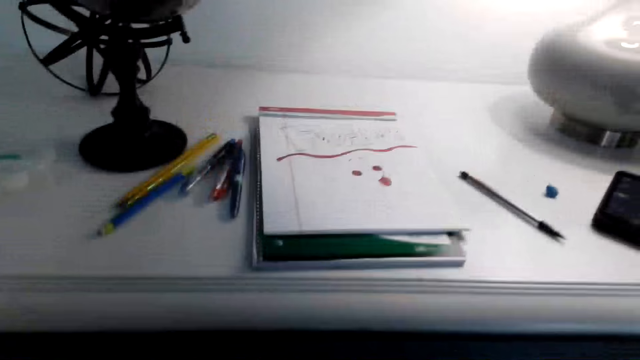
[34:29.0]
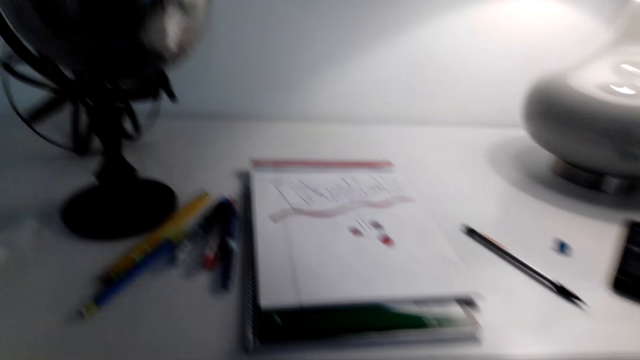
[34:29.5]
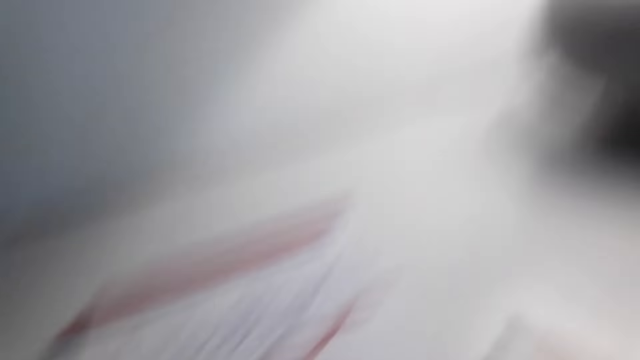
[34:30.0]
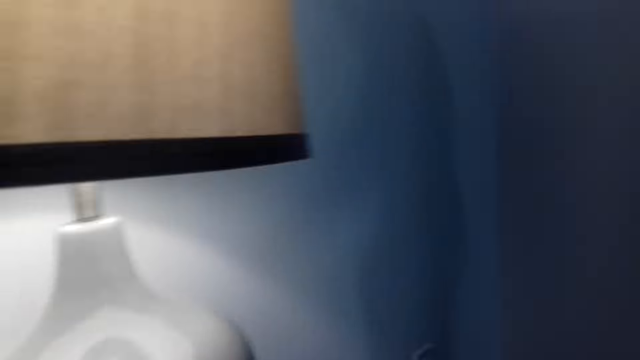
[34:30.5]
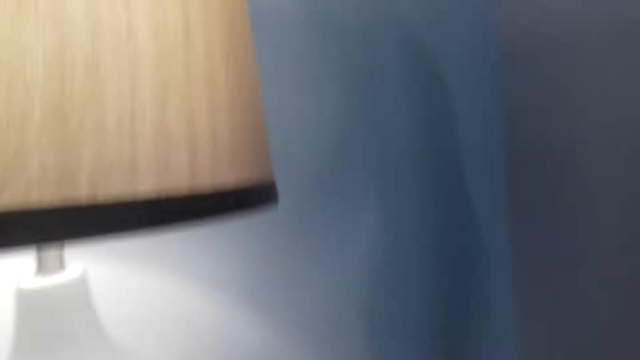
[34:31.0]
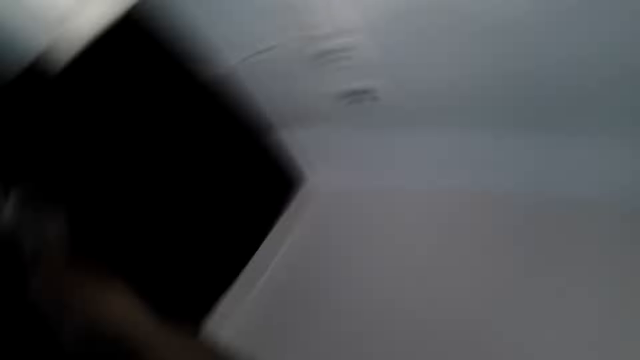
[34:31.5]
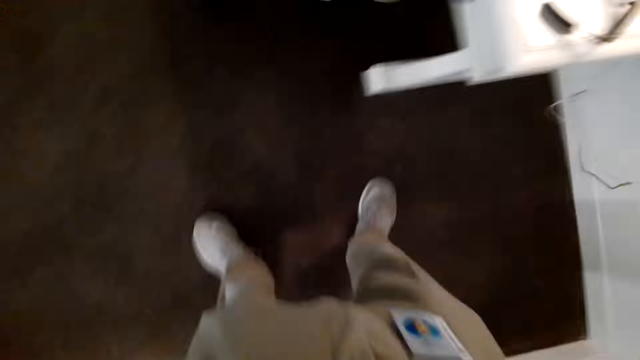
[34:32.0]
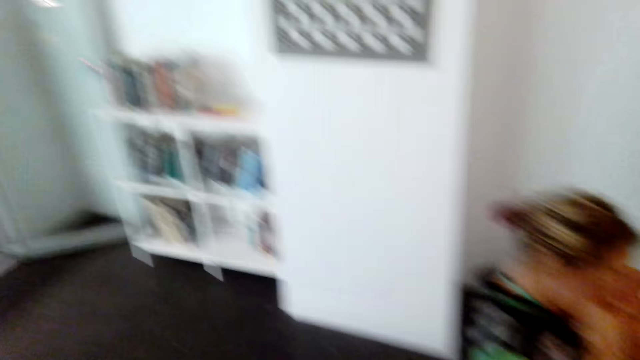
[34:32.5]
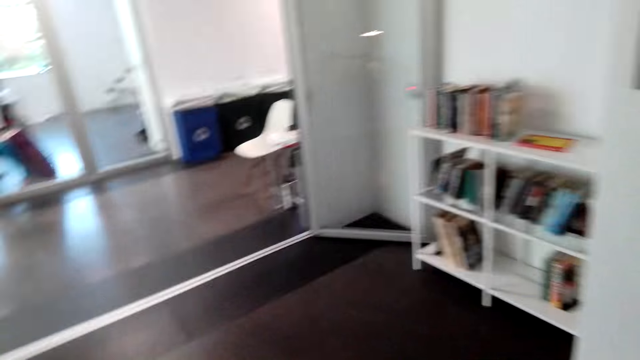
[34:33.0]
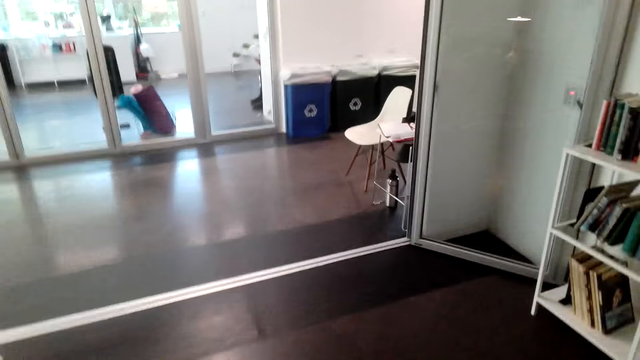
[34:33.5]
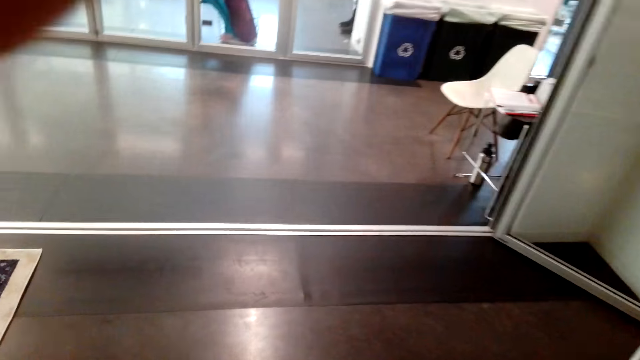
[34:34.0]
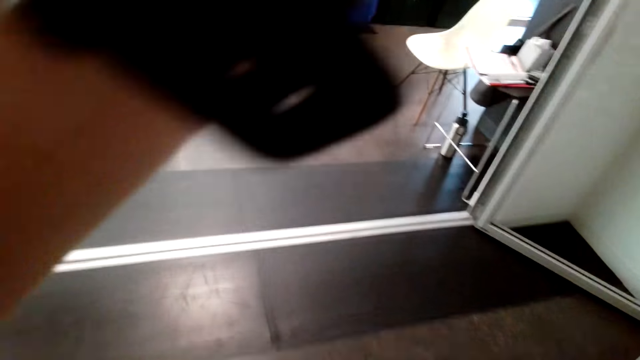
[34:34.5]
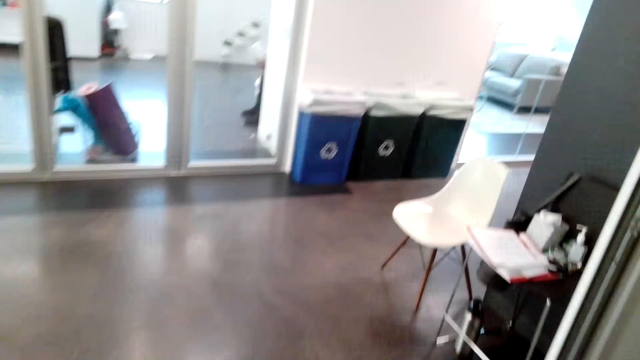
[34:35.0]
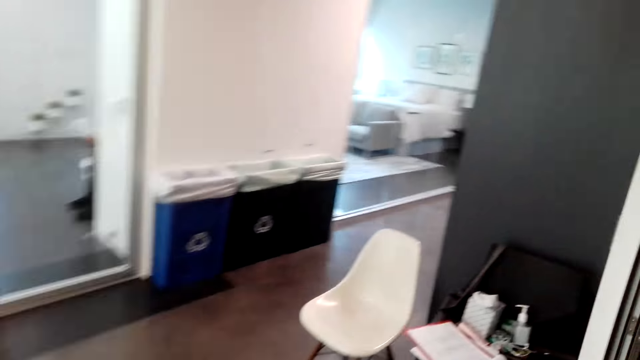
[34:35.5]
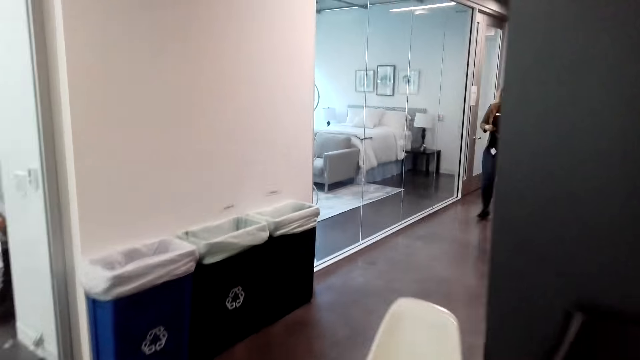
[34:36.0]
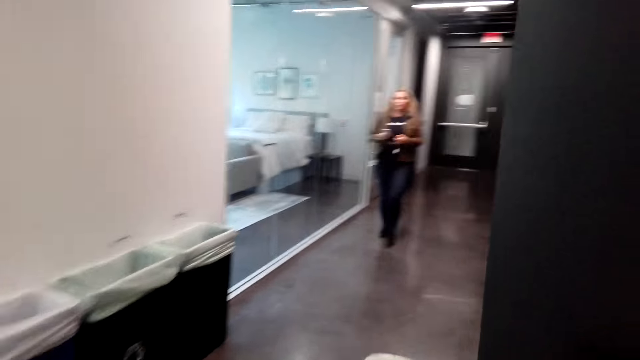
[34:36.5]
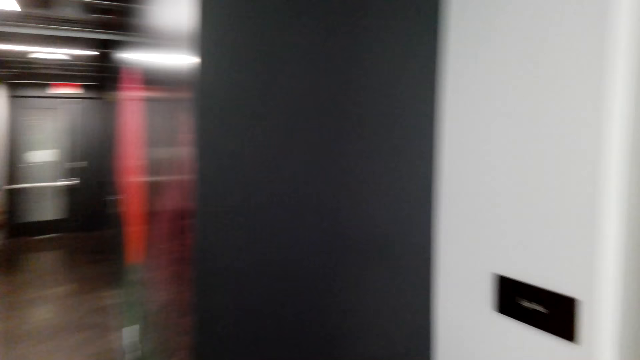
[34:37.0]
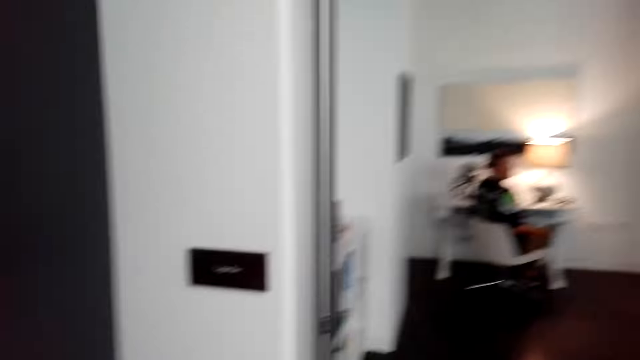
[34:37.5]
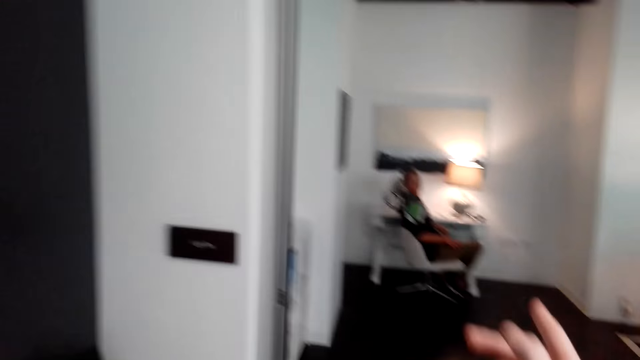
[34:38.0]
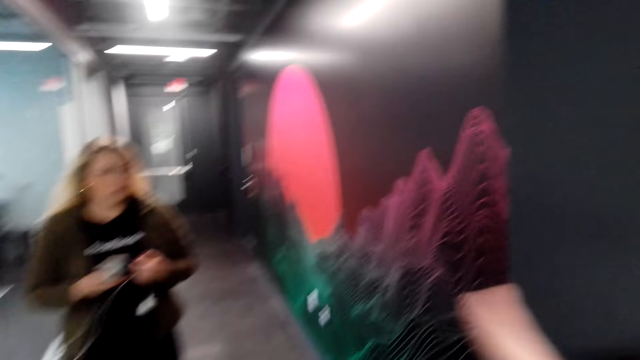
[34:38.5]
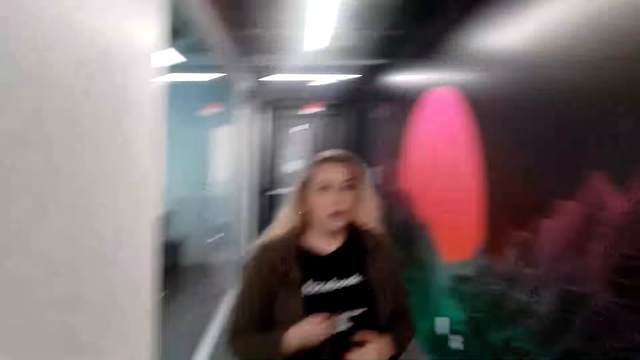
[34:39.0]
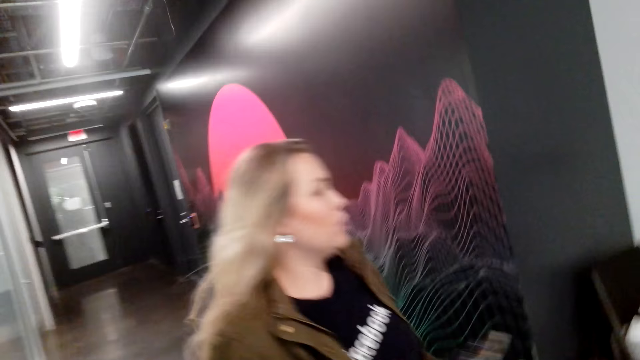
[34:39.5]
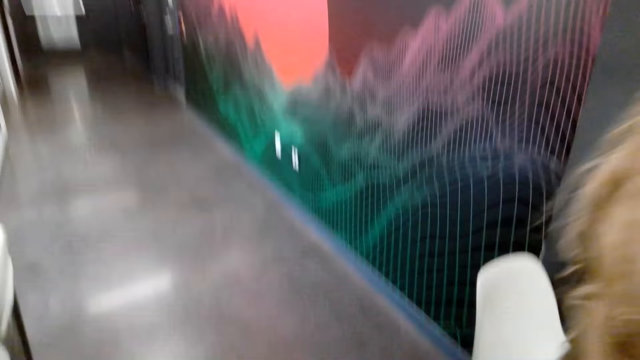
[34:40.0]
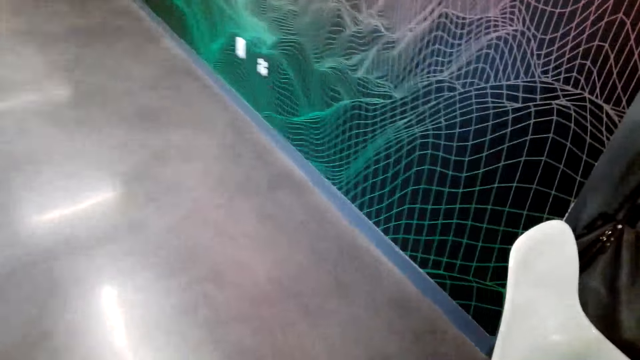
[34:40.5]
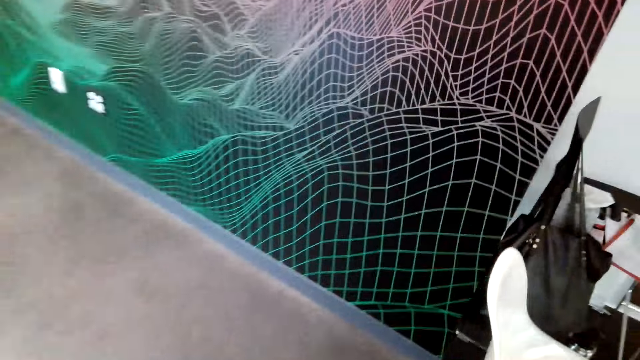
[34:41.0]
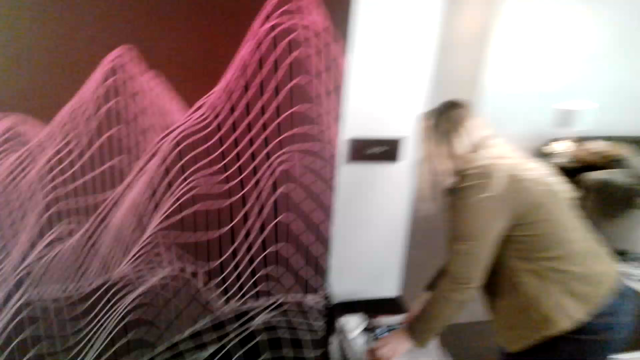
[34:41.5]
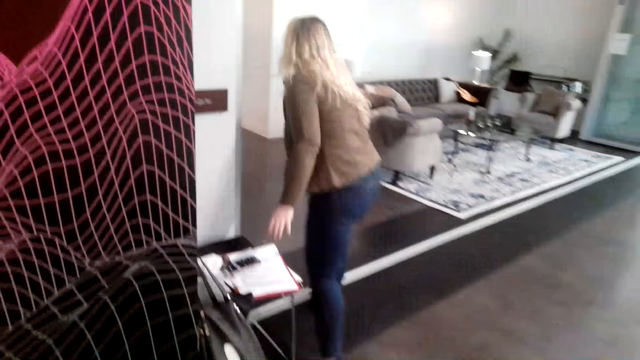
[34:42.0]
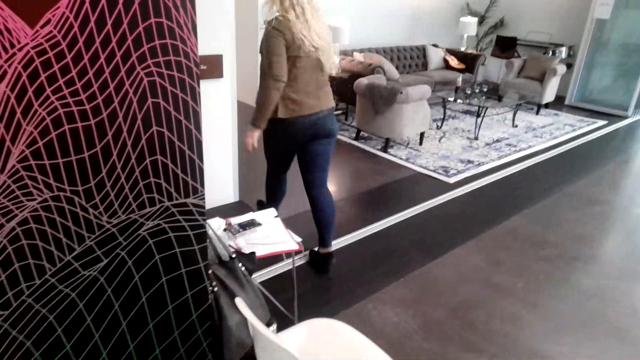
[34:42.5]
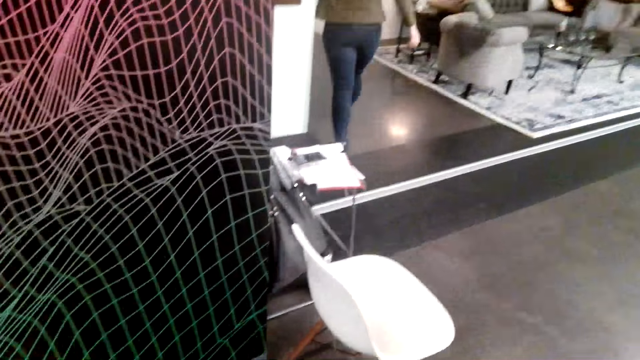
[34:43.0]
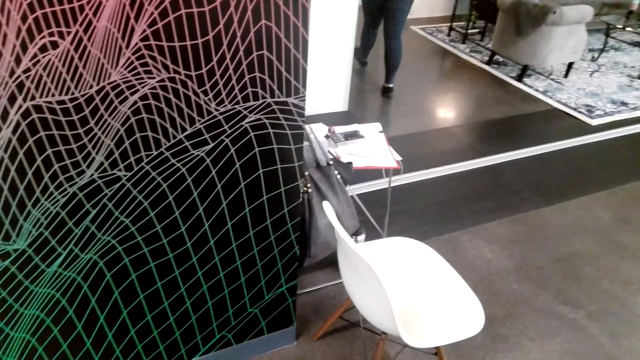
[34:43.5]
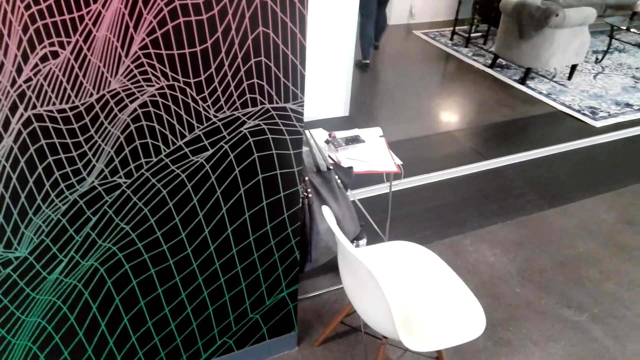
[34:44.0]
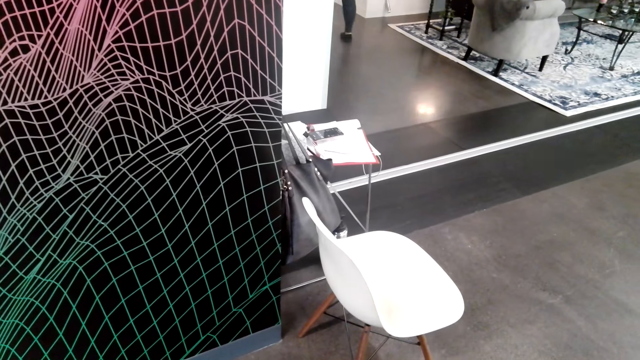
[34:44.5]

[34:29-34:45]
The camera wearer removes the camera. The man wears the camera. The camera wearer walks in the room and talks. A woman talks to the camera wearer. The camera wearer talks to the woman. The woman talks to the camera wearer. The camera wearer talks to the woman. The woman talks to the camera wearer.
